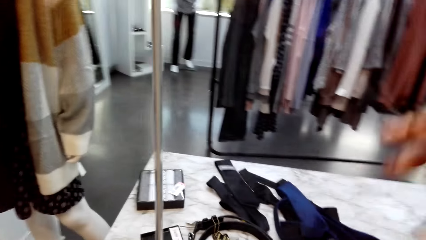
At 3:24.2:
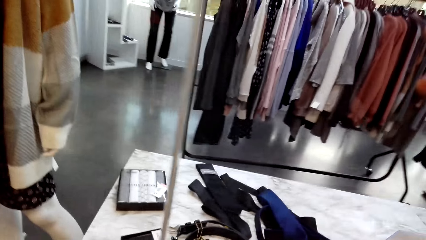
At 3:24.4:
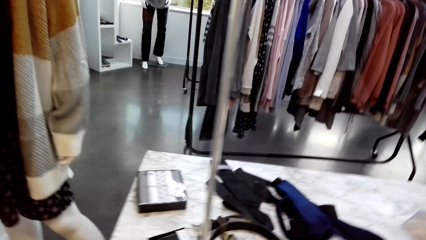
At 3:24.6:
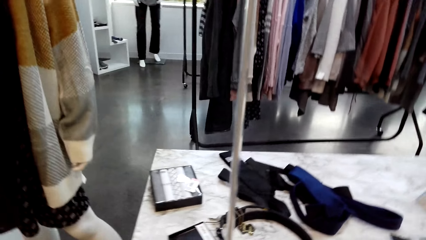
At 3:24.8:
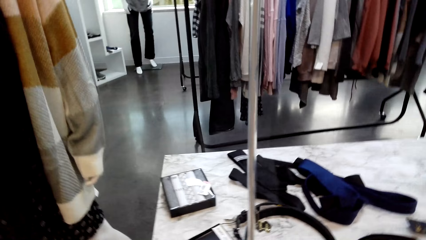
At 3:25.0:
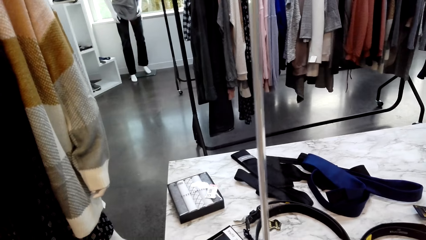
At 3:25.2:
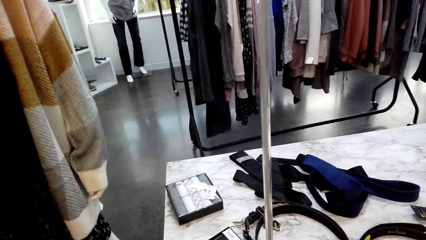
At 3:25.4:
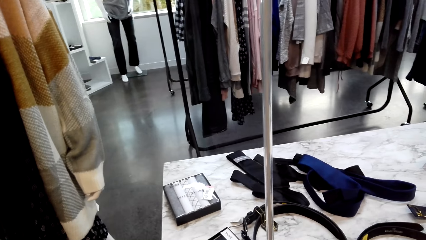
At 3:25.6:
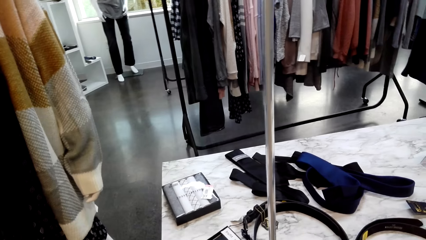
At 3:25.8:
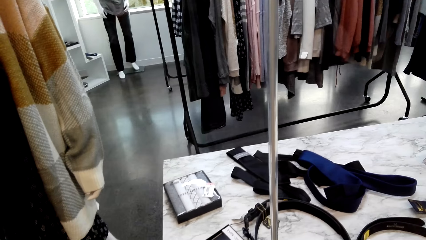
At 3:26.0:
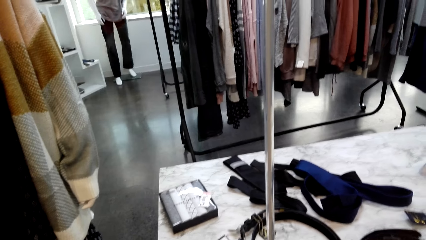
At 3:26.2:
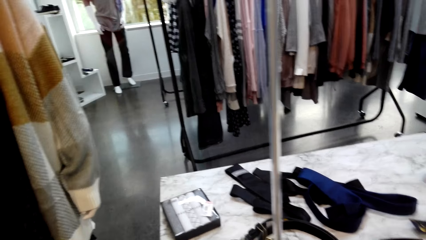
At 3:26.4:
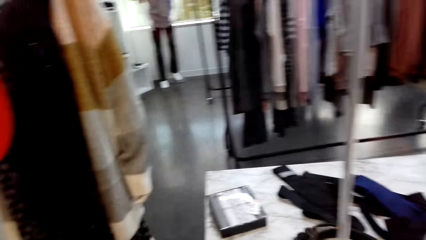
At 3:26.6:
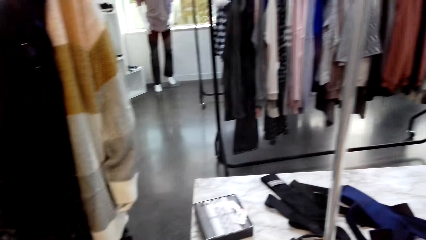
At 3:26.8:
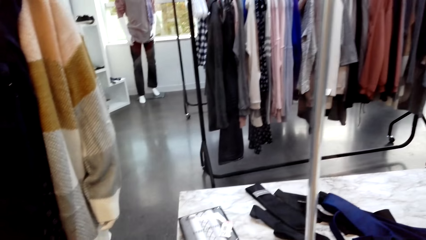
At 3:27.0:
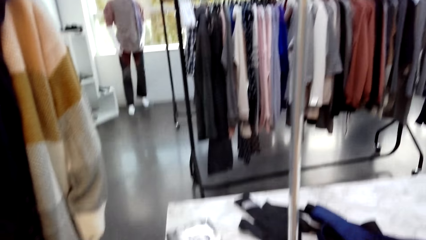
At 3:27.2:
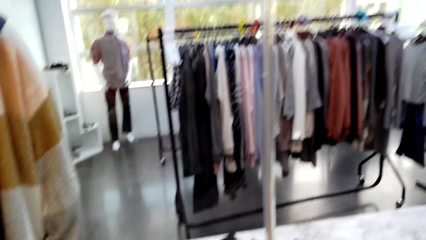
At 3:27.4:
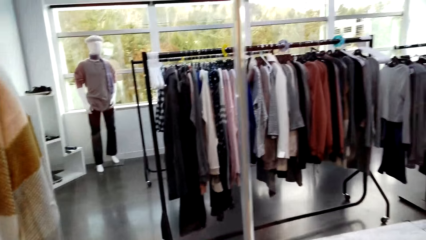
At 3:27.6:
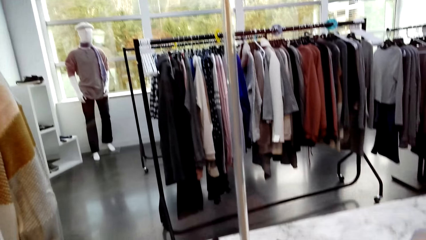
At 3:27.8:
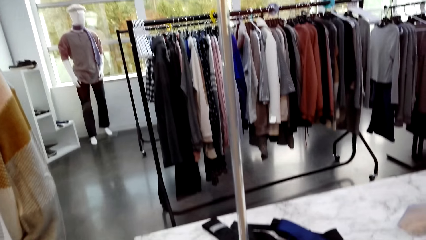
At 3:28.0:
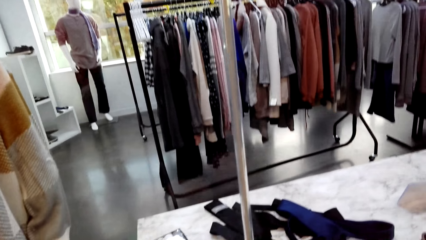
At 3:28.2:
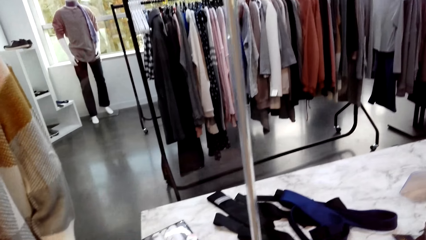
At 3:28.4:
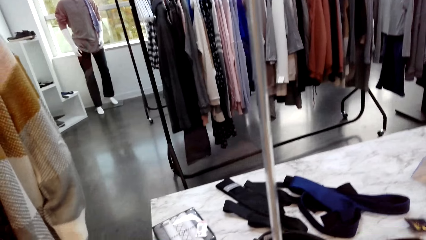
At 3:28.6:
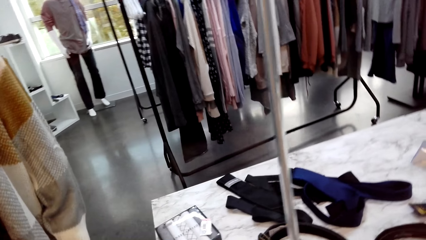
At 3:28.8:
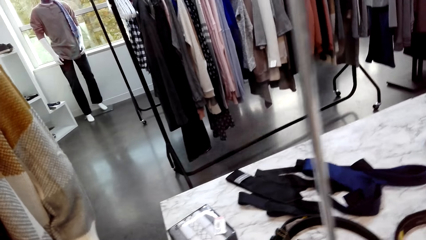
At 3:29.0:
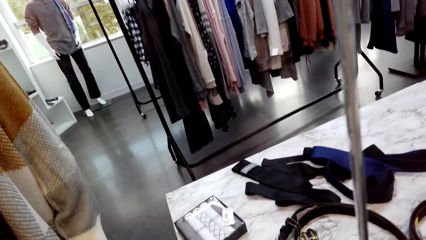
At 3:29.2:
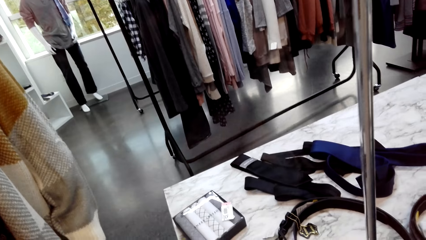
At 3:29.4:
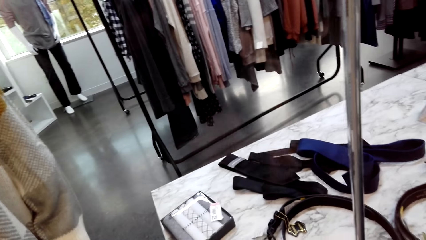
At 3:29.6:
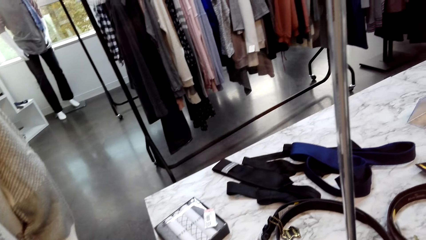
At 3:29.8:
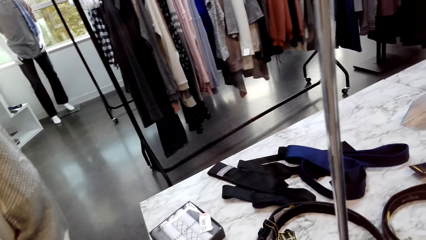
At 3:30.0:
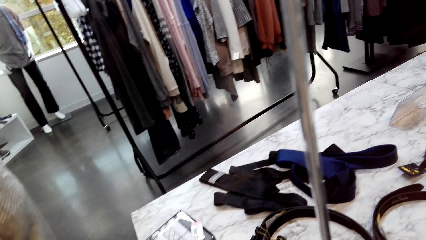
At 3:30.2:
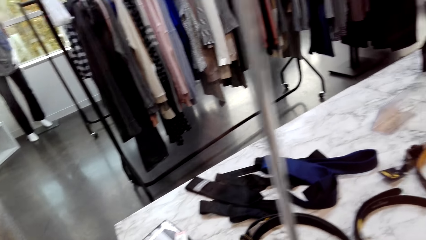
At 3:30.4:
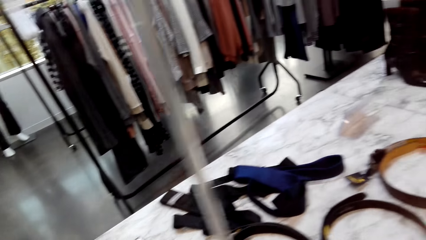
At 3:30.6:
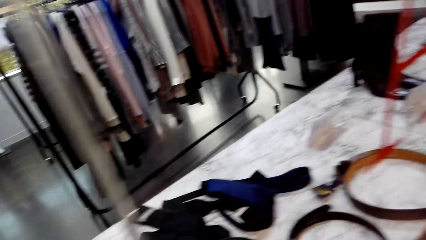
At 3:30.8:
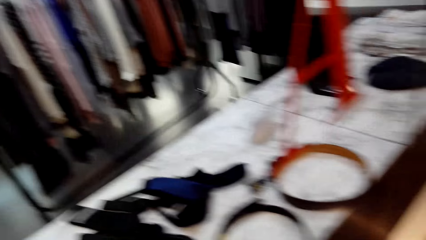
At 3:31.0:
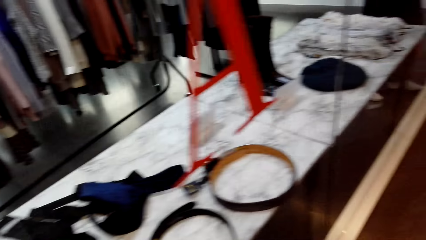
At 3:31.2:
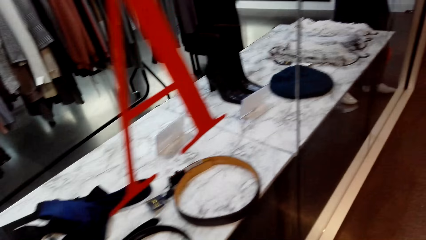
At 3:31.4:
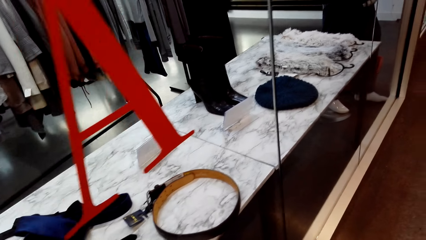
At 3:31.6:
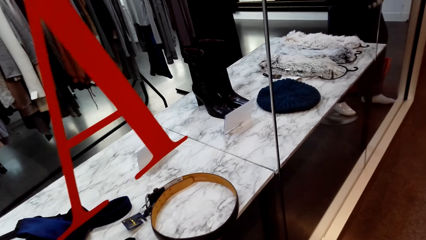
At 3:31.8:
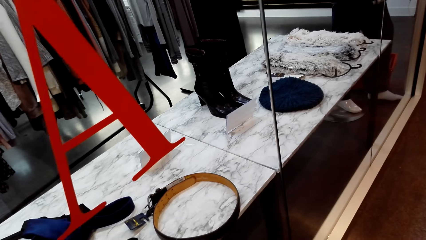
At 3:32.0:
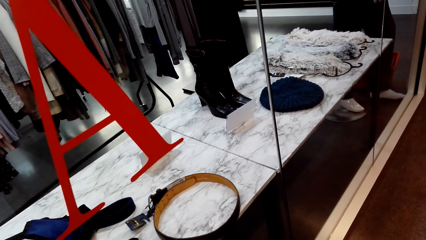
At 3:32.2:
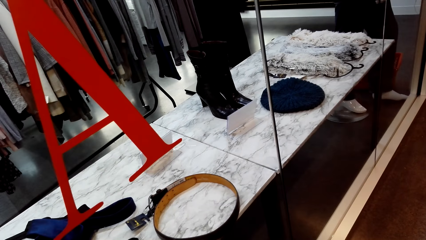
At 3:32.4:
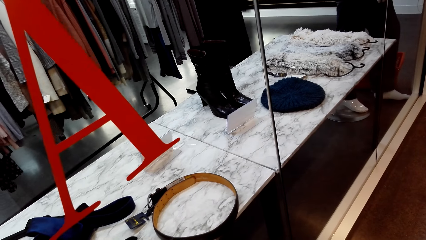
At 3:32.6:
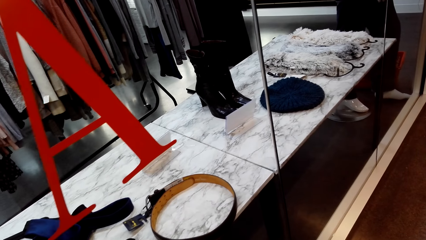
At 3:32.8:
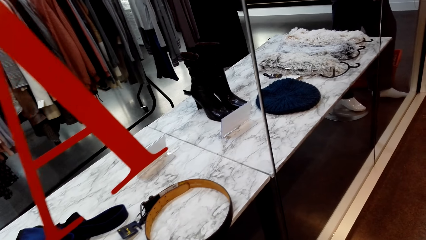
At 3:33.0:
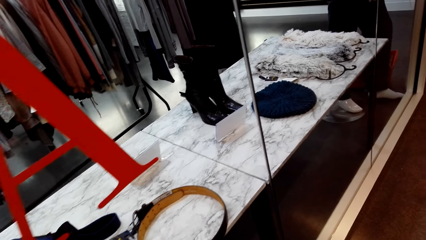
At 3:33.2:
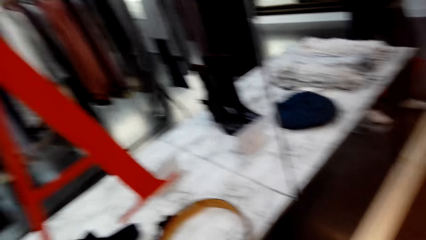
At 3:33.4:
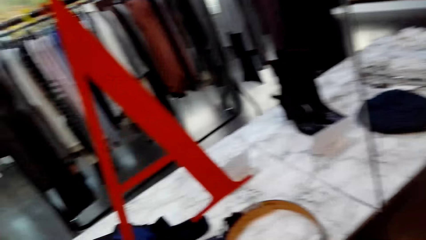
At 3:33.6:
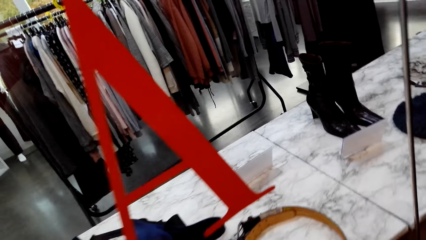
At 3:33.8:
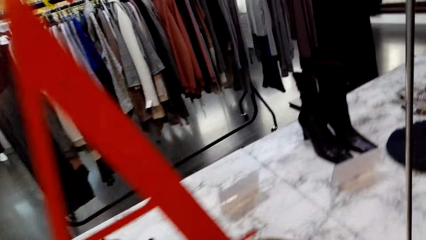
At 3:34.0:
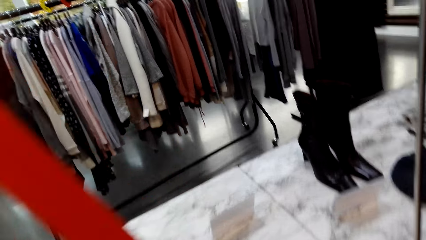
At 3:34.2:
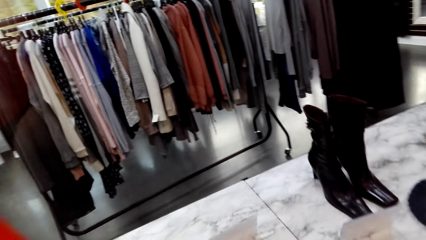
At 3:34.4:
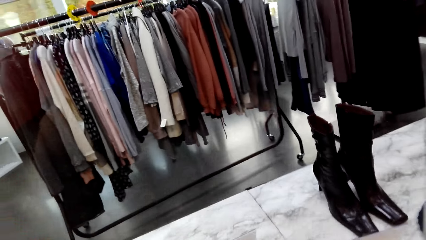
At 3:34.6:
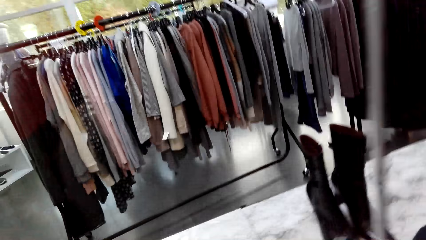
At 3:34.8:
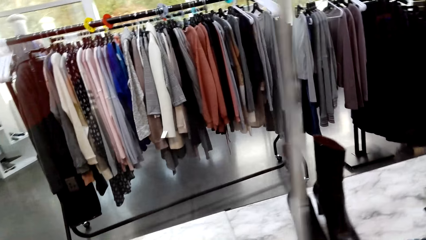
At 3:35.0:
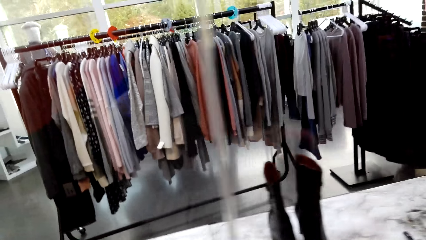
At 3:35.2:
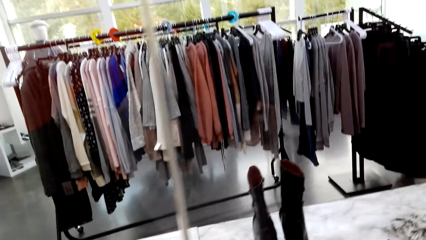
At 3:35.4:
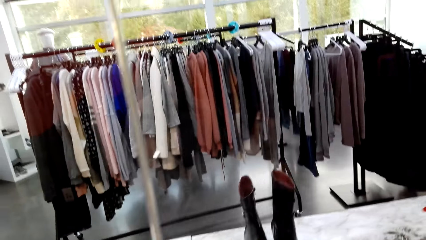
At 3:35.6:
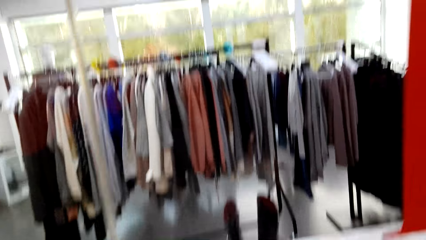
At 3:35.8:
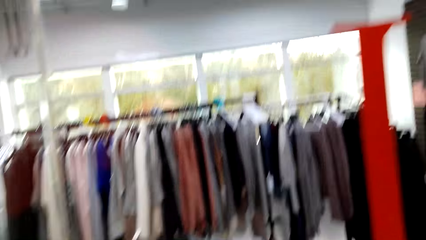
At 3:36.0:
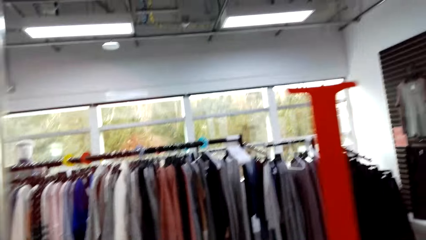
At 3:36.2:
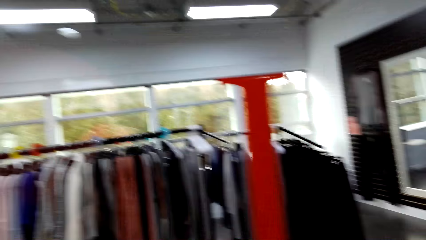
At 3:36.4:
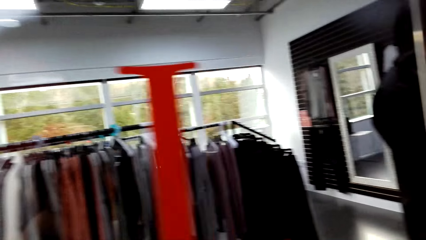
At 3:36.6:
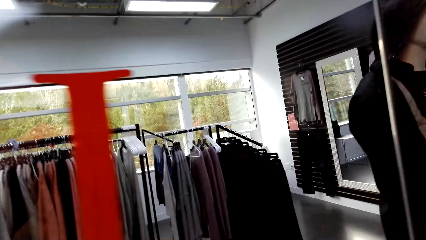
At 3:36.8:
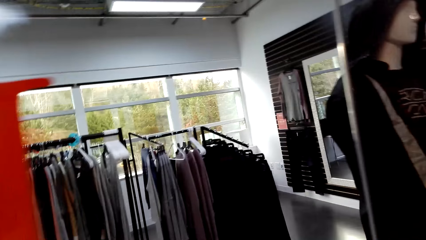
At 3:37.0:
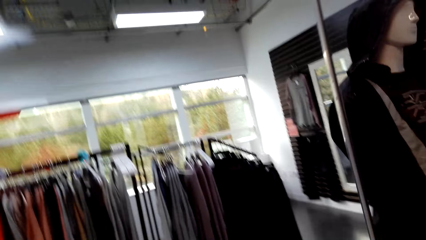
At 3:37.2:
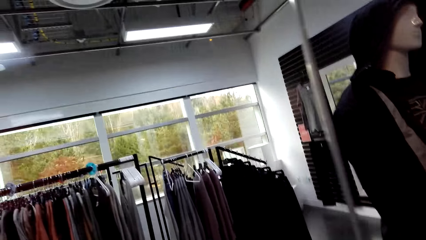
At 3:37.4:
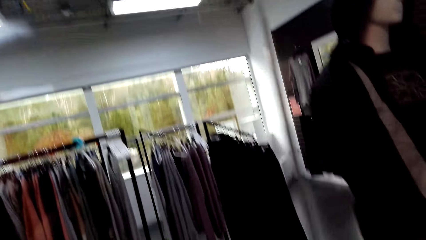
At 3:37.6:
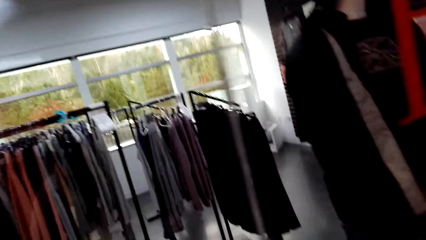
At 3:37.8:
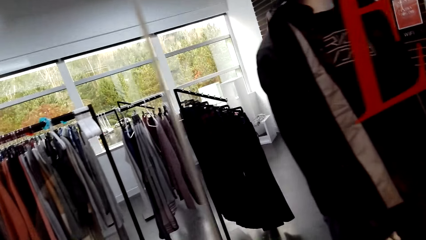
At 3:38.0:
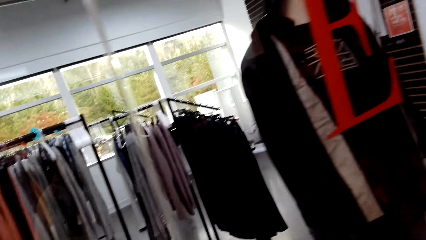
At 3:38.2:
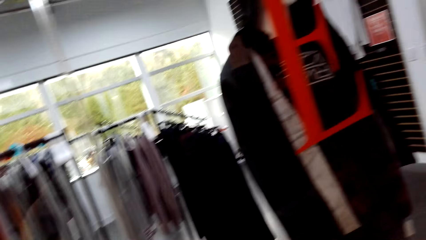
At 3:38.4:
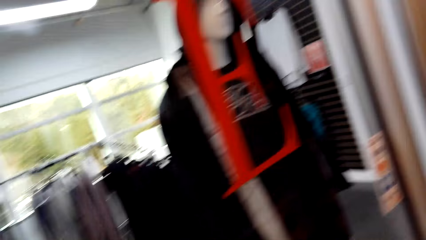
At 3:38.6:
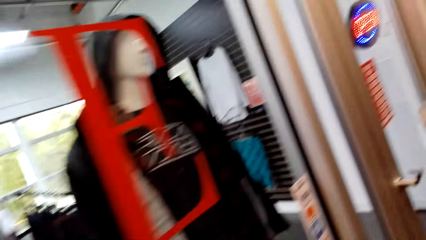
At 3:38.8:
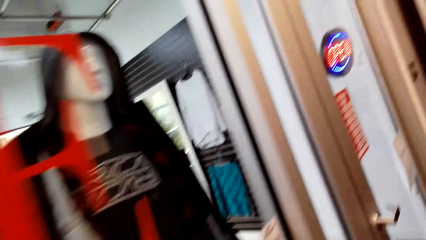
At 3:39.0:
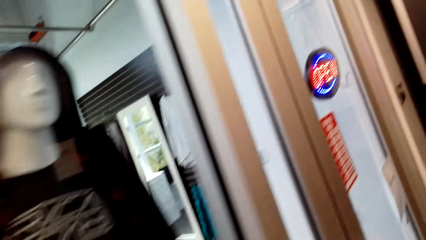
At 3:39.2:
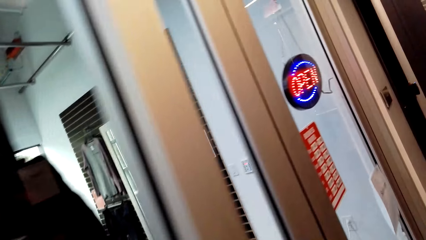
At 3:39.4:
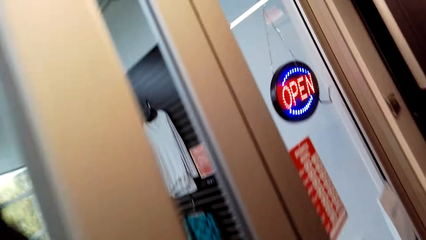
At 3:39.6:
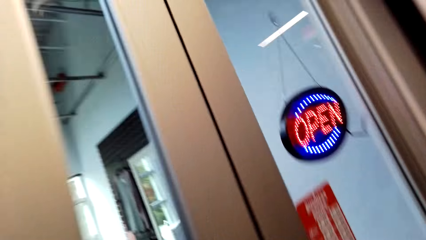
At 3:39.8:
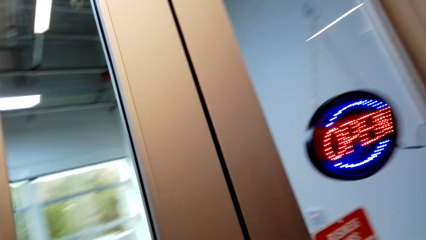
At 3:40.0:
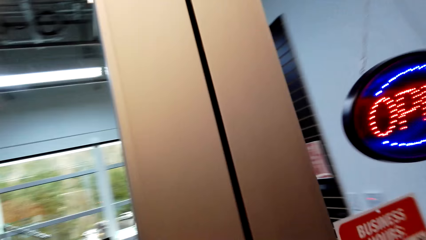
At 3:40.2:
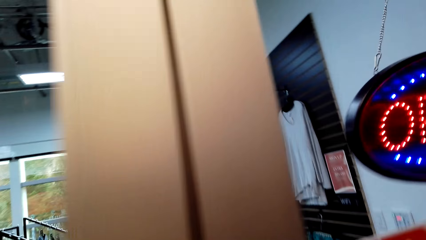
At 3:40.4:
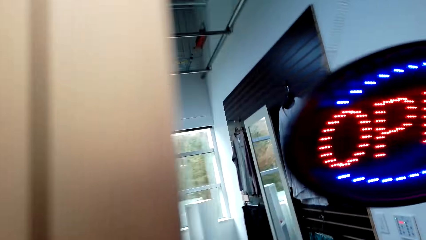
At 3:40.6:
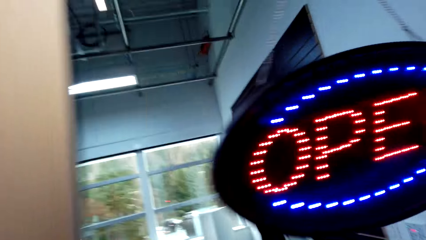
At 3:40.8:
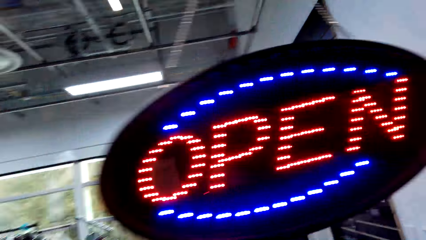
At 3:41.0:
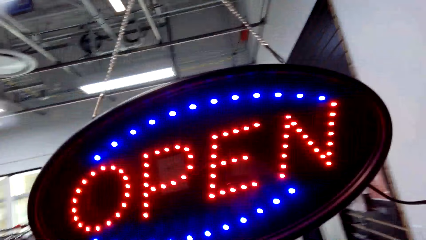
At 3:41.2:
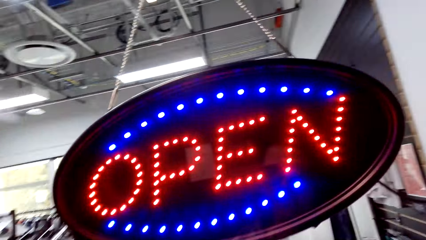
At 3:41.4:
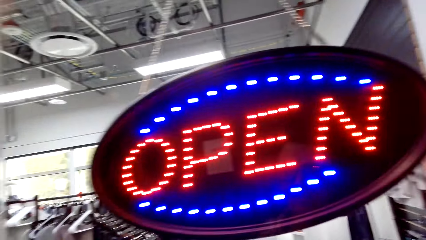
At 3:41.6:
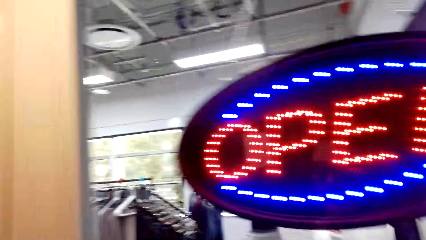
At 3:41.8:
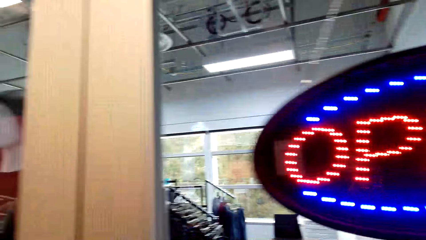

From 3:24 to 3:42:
The camera wearer interacts with a man. They walk at the cloth shop.
